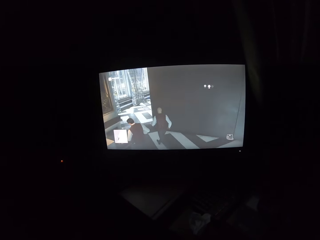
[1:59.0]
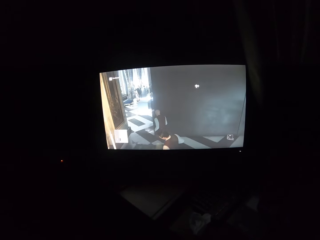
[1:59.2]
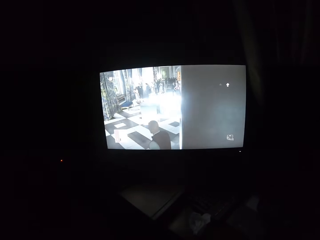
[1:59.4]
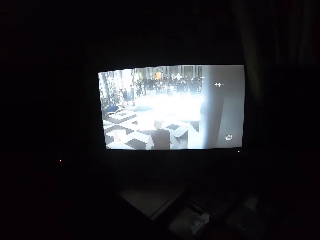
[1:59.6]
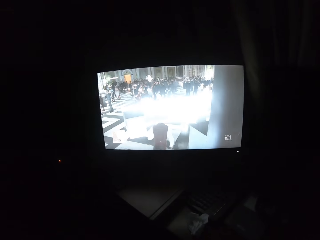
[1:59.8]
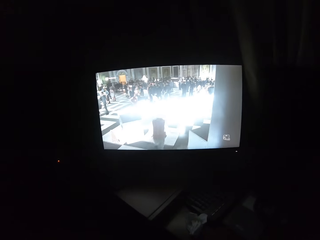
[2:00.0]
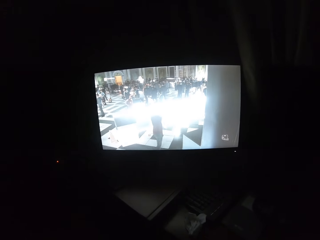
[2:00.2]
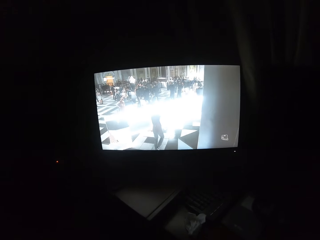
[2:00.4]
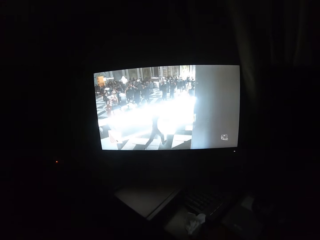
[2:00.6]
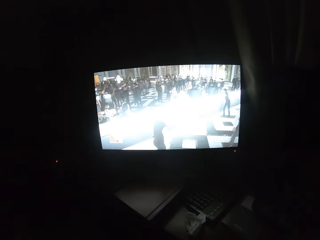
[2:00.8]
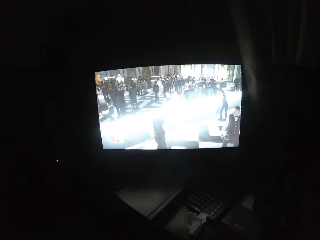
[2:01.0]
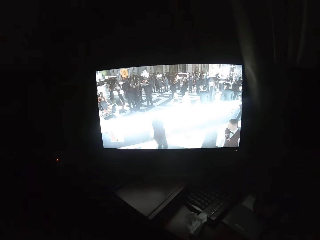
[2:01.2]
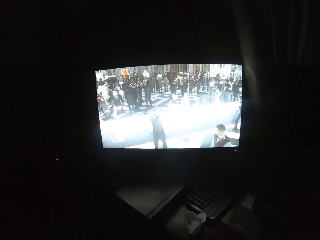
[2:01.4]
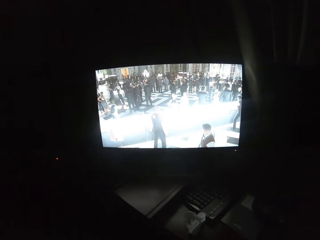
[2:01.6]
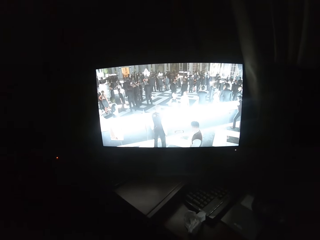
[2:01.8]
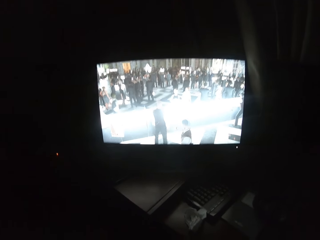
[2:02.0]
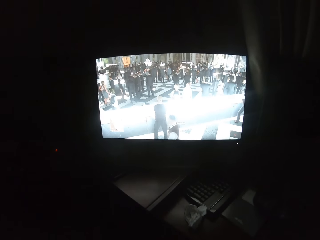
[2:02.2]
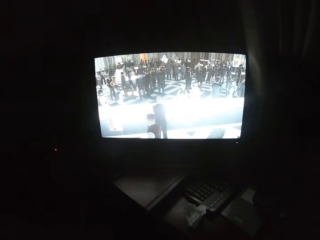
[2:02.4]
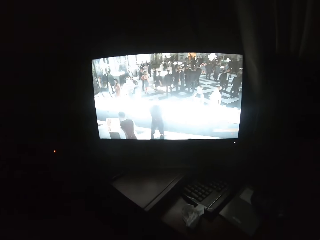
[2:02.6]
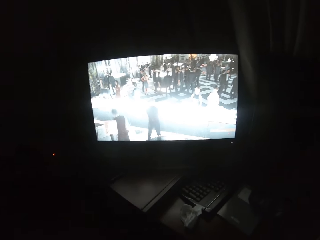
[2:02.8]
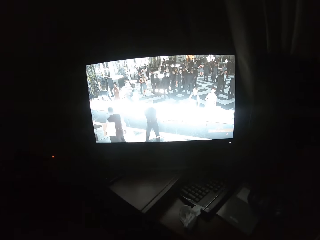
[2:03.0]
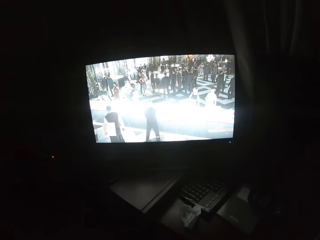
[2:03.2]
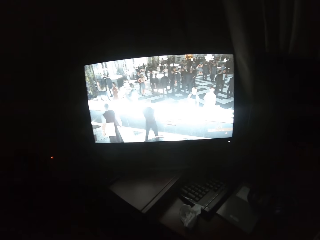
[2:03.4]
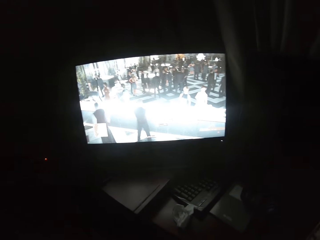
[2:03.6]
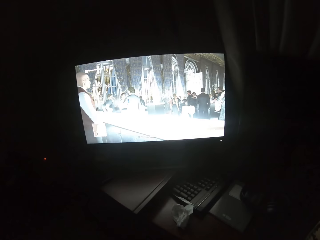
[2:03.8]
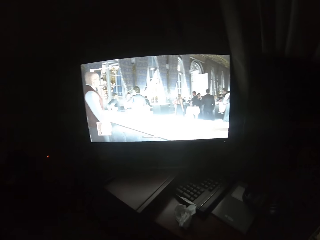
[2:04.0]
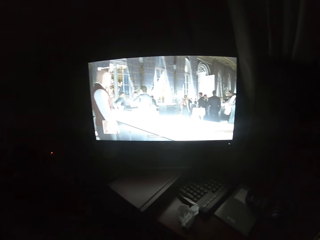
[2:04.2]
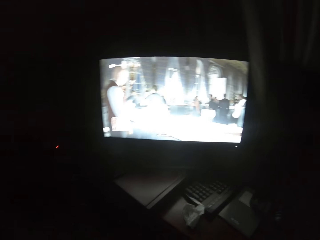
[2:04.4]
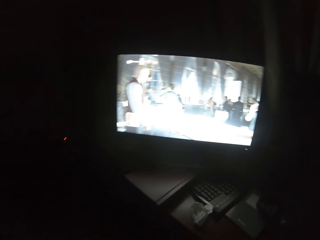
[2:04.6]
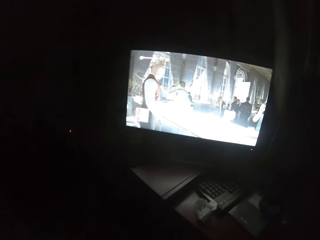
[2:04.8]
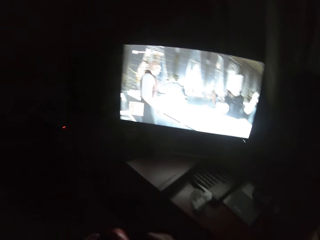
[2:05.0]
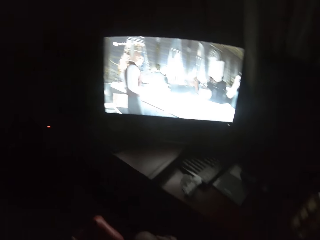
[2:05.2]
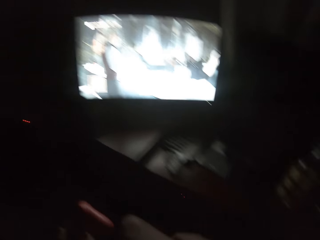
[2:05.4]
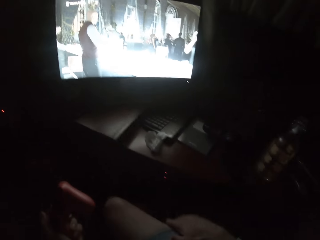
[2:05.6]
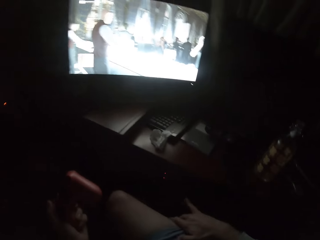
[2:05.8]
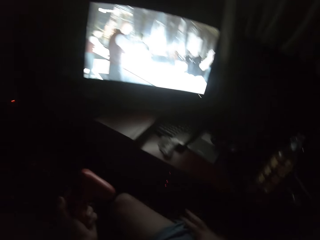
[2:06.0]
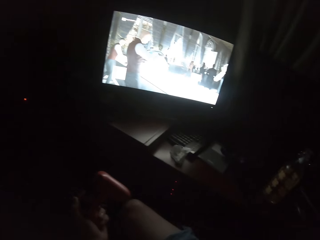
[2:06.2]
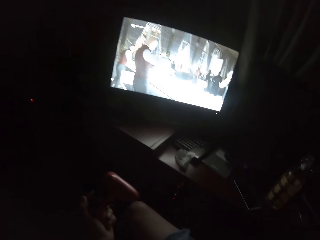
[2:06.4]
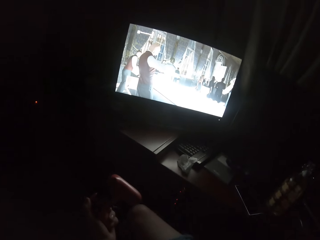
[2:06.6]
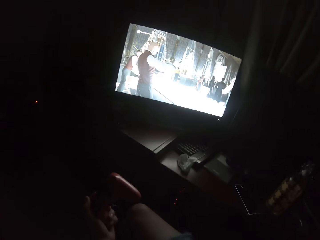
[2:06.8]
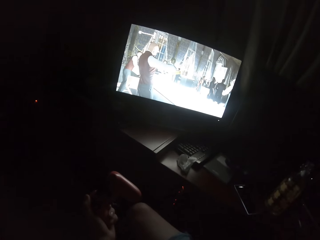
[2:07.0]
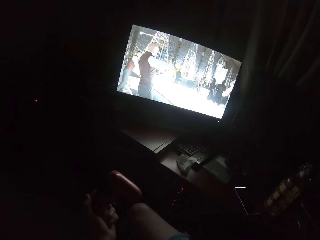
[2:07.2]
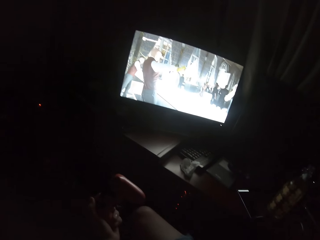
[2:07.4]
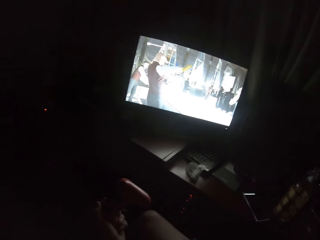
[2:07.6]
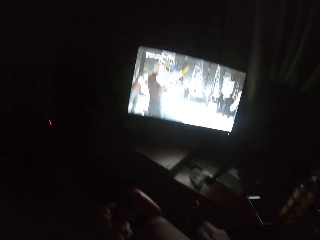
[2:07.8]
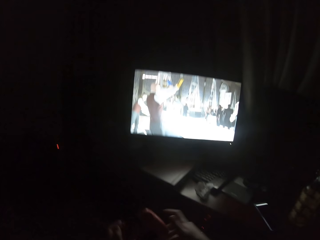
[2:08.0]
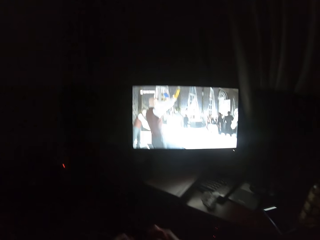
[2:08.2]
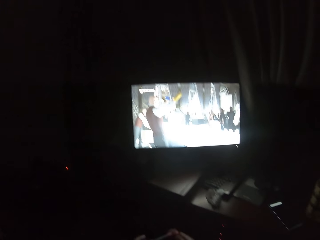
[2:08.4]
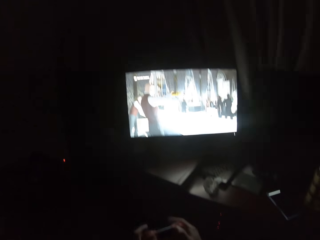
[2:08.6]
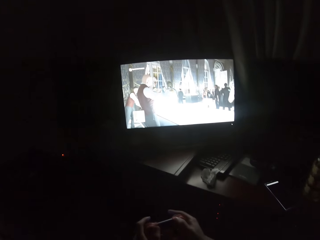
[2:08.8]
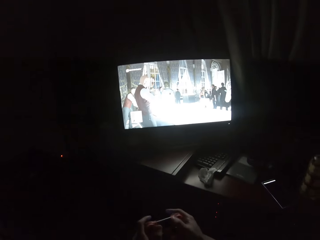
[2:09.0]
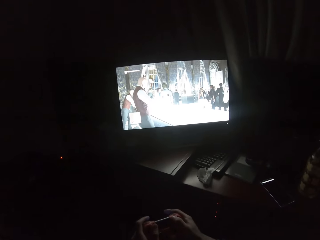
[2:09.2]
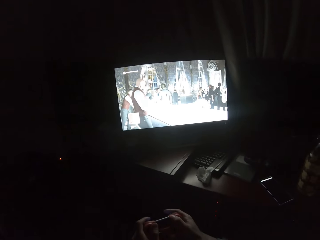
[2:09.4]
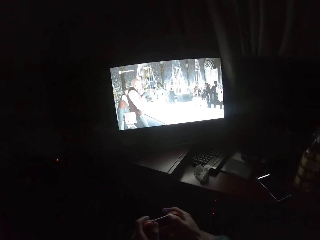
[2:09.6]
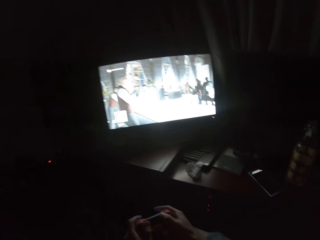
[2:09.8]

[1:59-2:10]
The camera wearer turns to the side. He places his right hand on his lap.

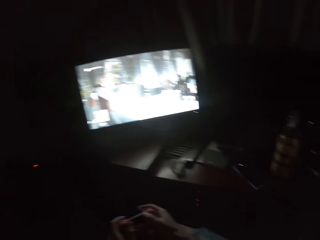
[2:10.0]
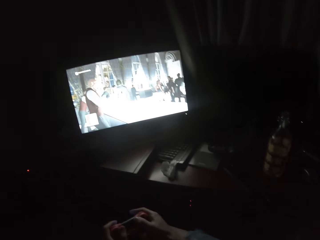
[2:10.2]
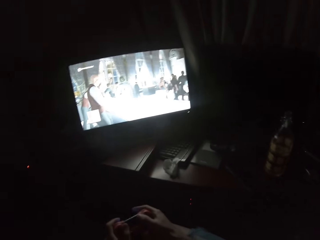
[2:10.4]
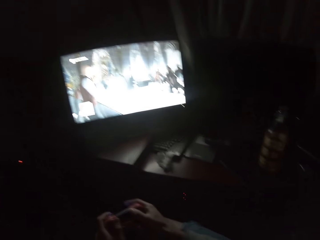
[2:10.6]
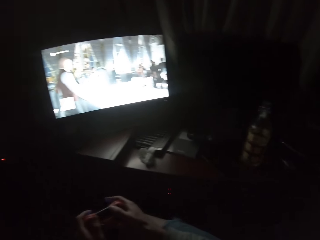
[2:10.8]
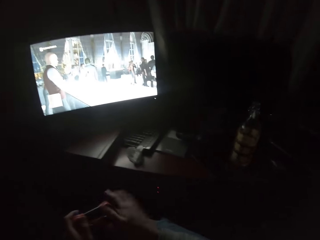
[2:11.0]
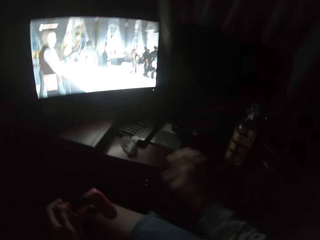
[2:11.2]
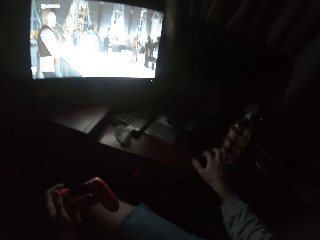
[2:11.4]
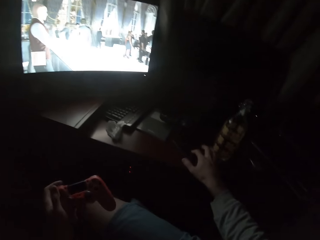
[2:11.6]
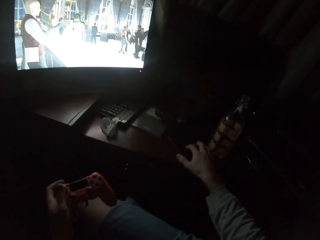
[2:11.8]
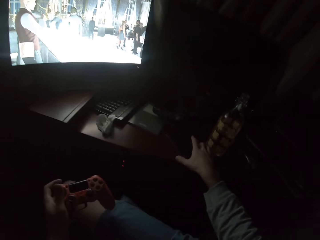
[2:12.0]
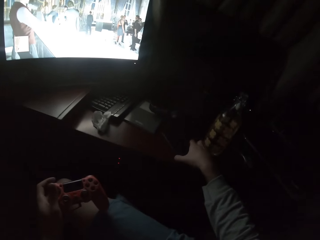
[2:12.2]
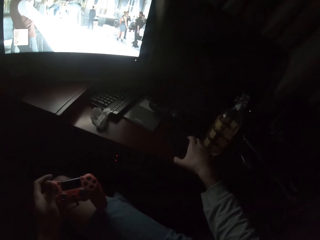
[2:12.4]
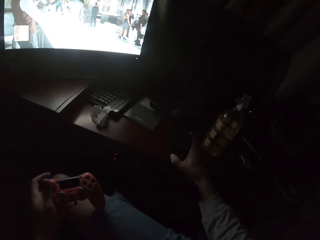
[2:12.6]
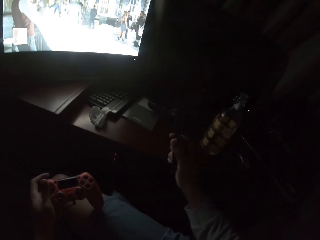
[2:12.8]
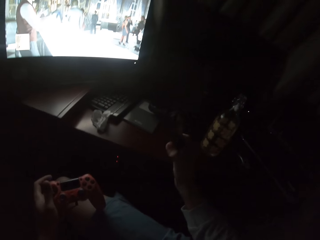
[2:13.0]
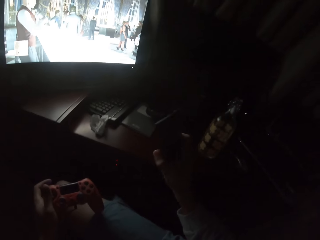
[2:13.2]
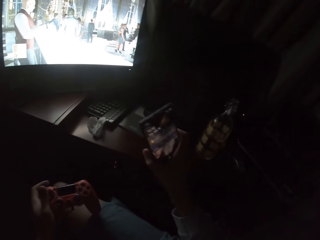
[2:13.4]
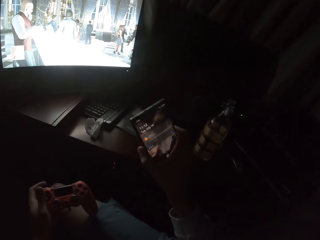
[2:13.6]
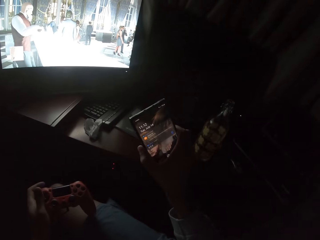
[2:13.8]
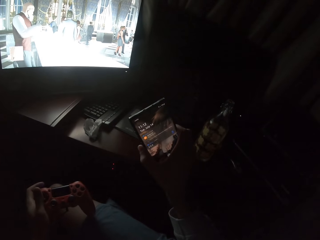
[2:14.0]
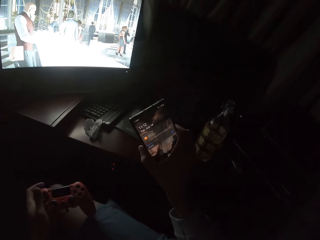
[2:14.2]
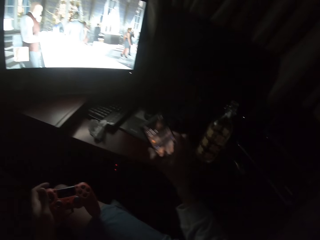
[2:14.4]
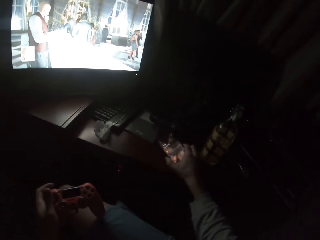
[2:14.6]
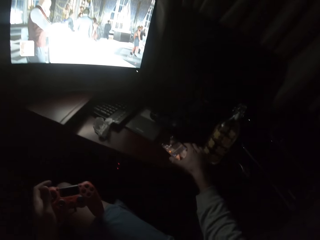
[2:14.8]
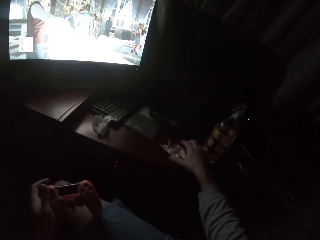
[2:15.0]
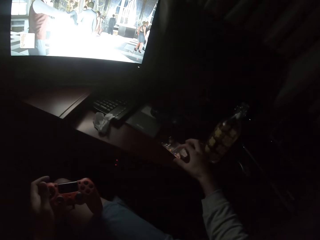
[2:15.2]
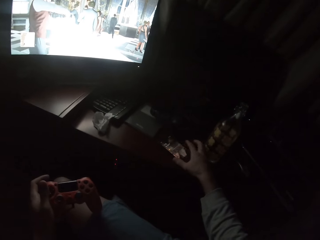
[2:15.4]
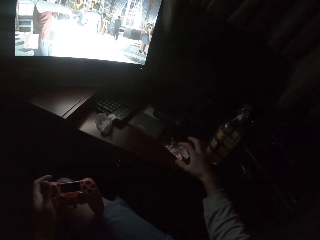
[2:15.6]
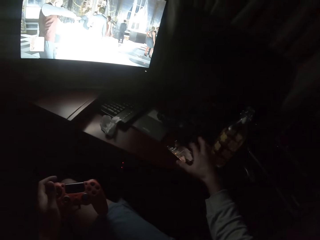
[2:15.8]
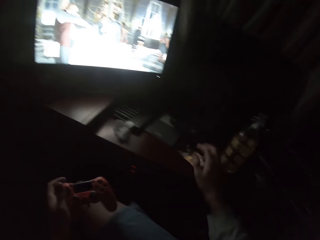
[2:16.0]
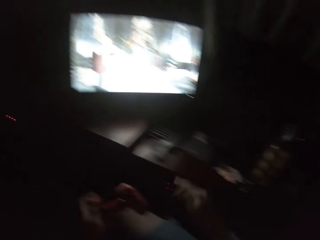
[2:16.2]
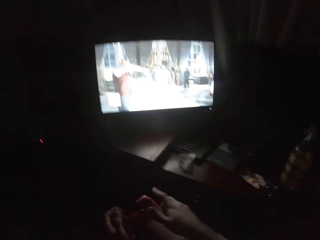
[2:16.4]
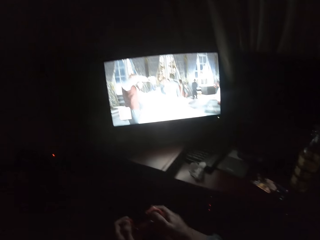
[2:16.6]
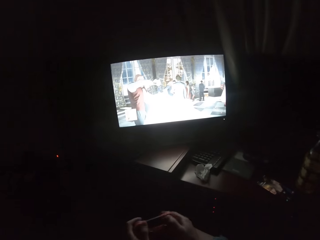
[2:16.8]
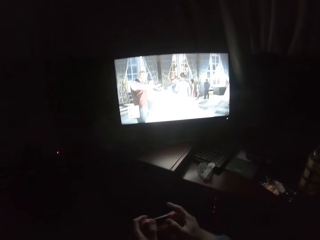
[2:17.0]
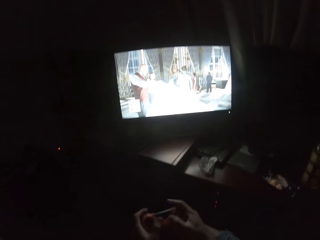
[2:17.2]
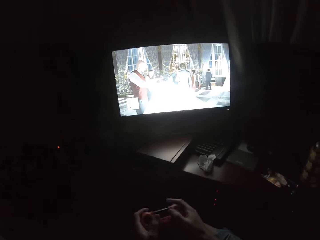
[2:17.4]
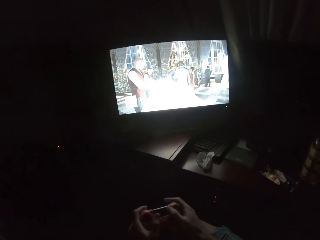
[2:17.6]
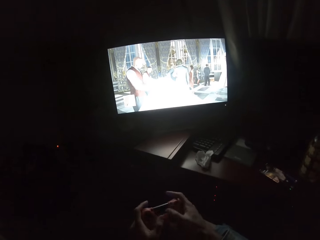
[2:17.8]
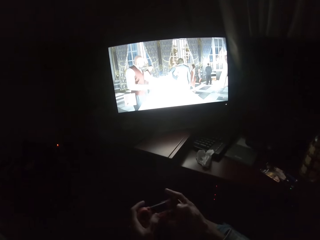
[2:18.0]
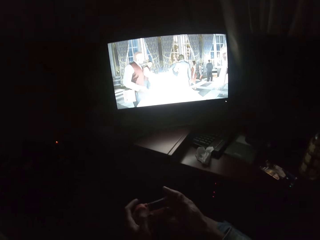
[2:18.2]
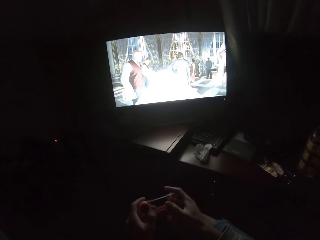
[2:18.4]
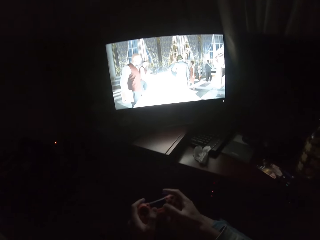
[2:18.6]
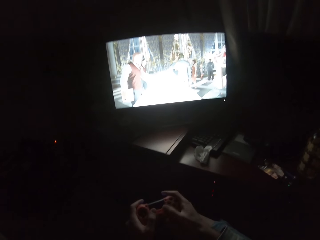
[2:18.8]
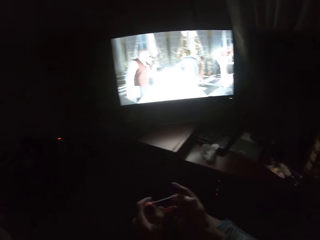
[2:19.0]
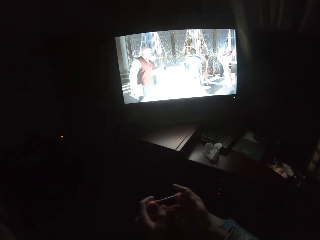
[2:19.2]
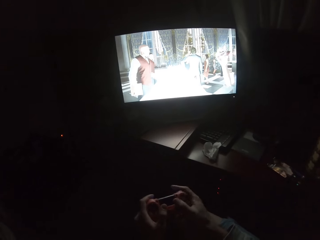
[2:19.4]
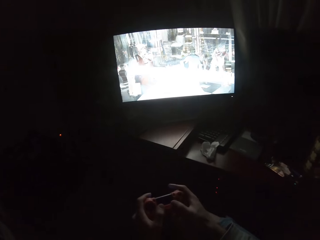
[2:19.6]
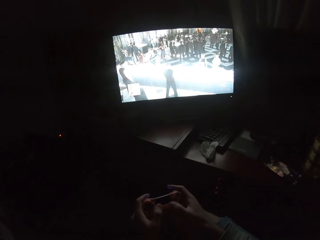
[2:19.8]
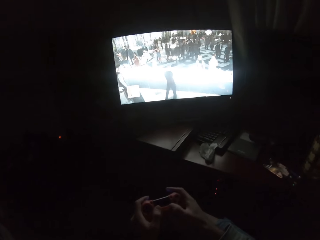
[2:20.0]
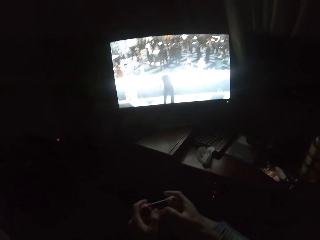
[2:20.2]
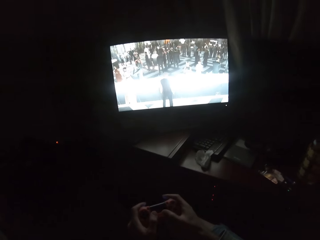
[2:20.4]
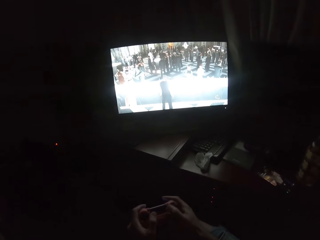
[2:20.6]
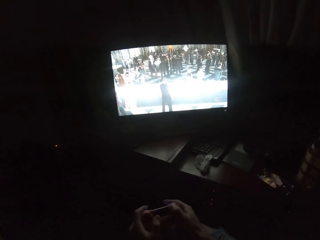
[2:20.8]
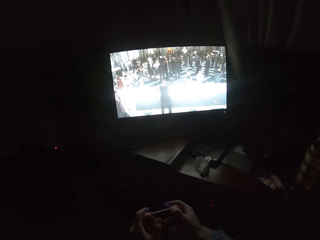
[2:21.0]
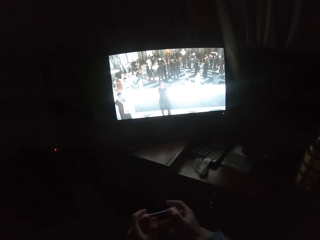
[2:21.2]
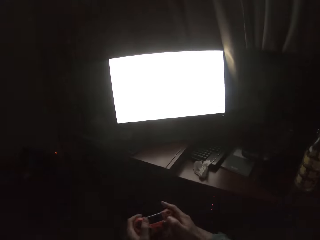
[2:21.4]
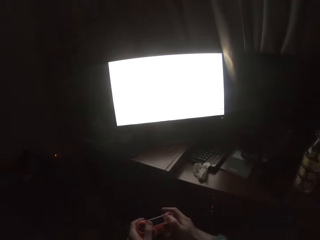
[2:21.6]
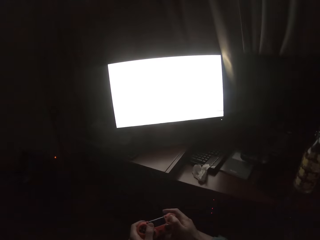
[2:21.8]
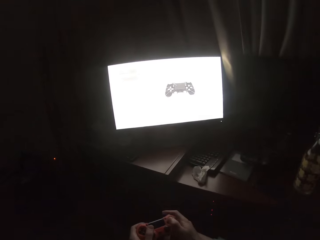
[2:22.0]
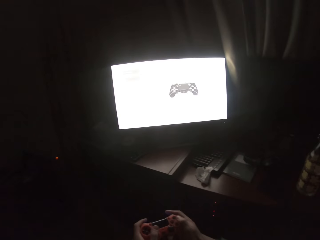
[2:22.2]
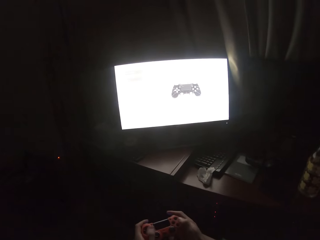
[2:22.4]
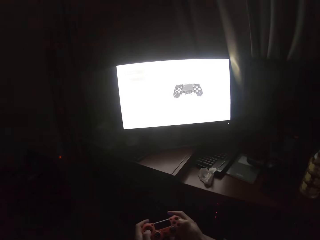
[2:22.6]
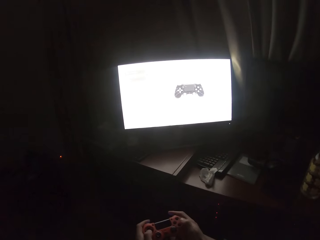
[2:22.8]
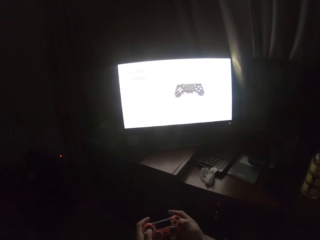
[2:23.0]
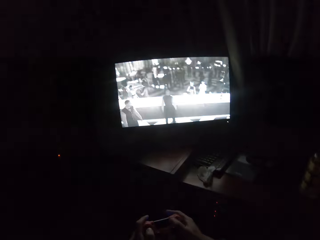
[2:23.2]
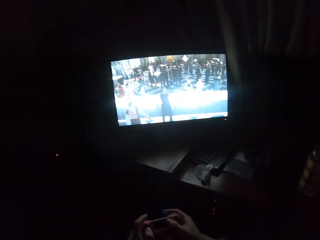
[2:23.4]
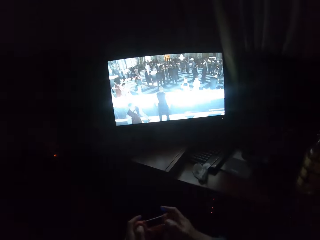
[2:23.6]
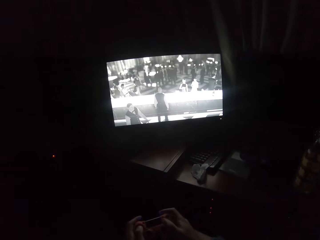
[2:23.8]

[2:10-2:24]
The camera wearer picks up his phone. He holds a controller. He holds the phone. He puts the phone on a table. He turns to the side. He holds the gaming controller. He plays a video game on the screen.
